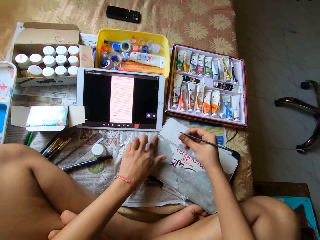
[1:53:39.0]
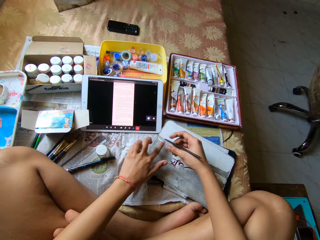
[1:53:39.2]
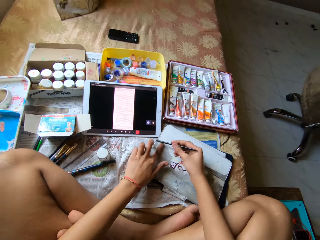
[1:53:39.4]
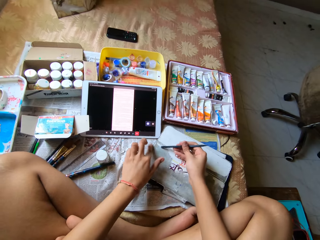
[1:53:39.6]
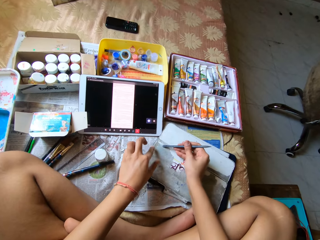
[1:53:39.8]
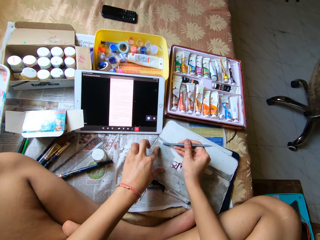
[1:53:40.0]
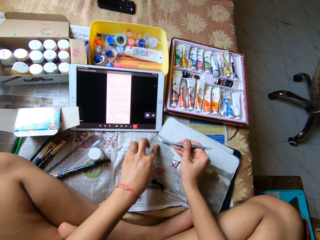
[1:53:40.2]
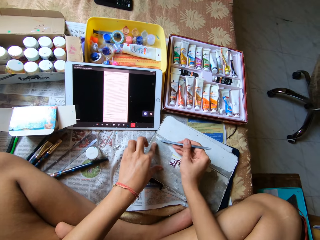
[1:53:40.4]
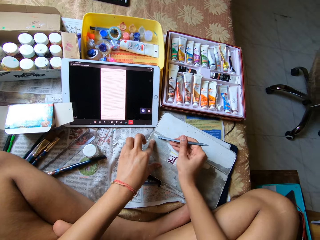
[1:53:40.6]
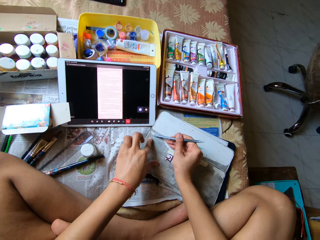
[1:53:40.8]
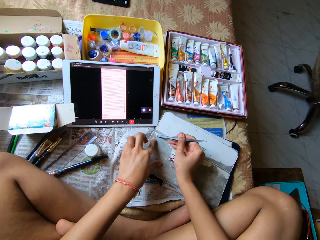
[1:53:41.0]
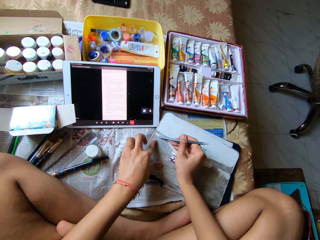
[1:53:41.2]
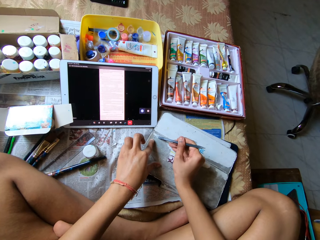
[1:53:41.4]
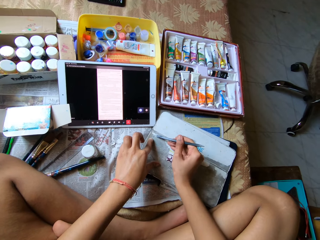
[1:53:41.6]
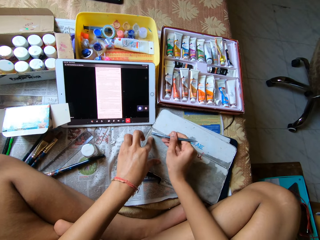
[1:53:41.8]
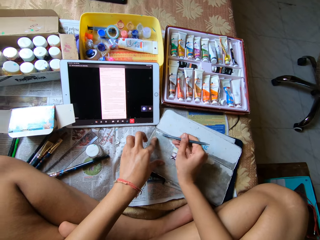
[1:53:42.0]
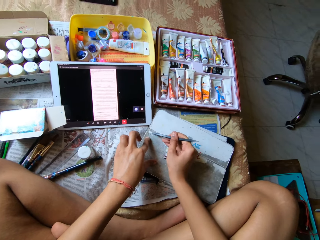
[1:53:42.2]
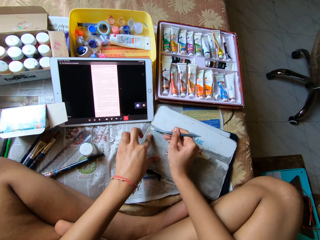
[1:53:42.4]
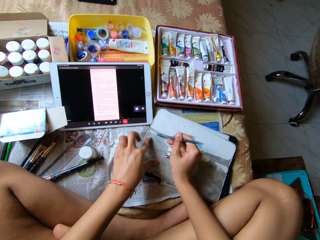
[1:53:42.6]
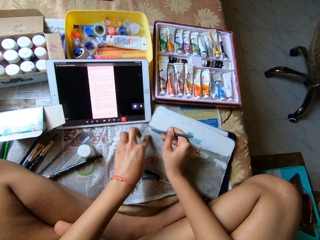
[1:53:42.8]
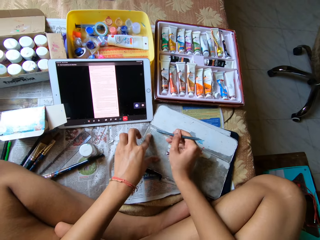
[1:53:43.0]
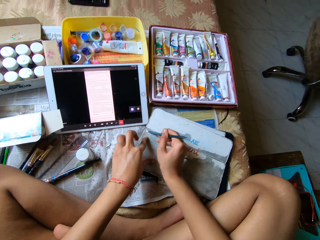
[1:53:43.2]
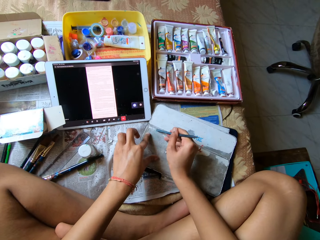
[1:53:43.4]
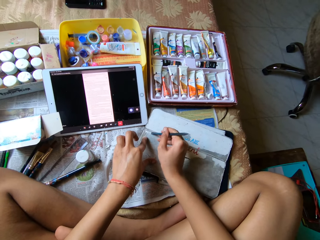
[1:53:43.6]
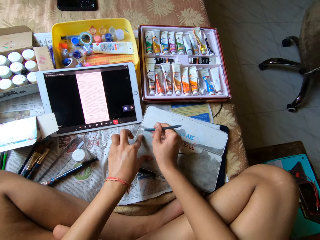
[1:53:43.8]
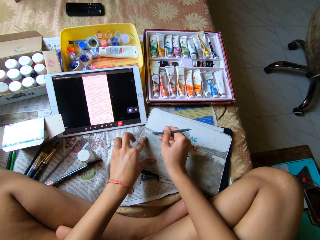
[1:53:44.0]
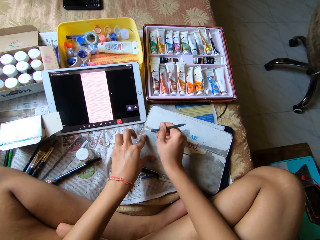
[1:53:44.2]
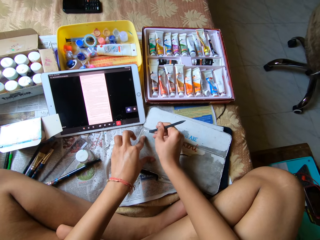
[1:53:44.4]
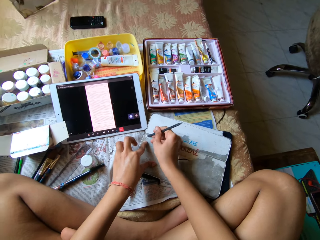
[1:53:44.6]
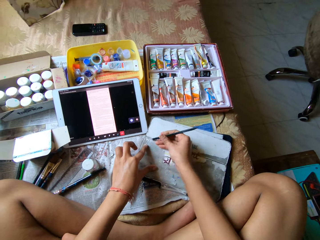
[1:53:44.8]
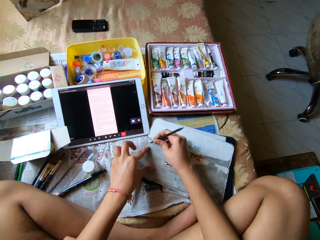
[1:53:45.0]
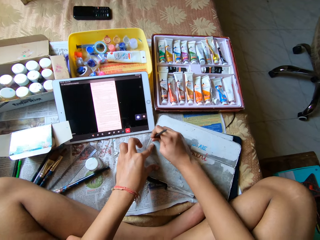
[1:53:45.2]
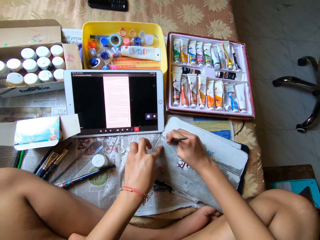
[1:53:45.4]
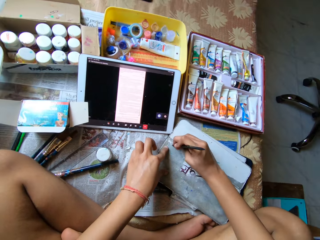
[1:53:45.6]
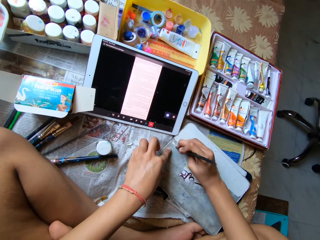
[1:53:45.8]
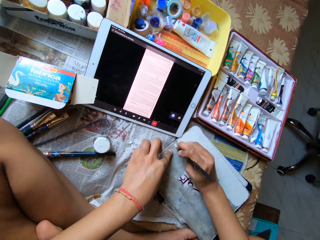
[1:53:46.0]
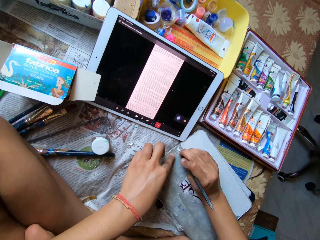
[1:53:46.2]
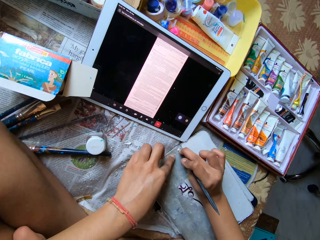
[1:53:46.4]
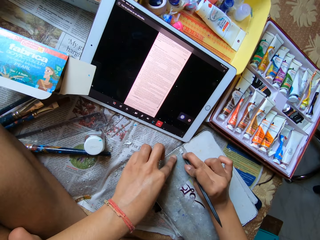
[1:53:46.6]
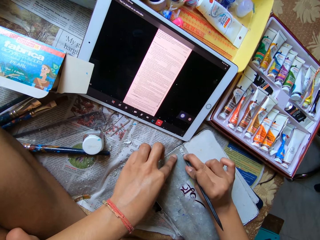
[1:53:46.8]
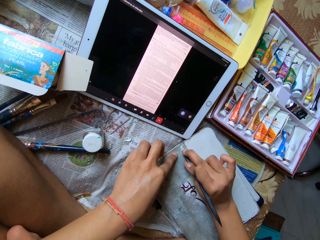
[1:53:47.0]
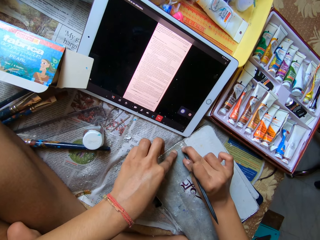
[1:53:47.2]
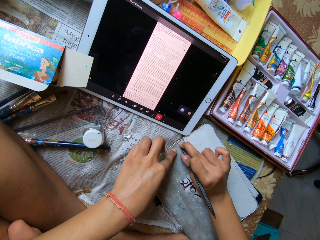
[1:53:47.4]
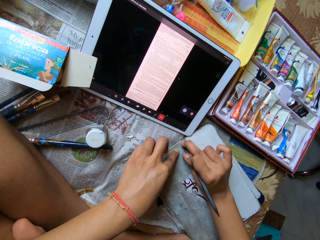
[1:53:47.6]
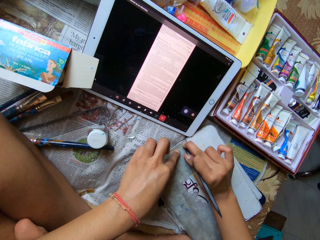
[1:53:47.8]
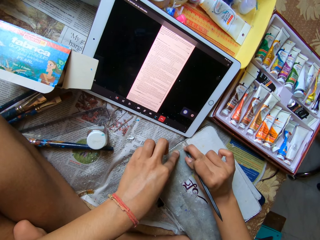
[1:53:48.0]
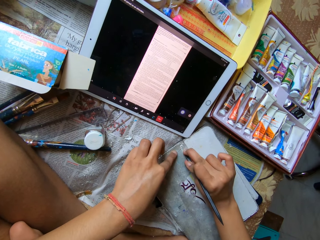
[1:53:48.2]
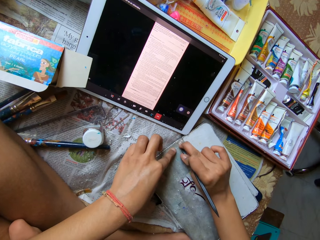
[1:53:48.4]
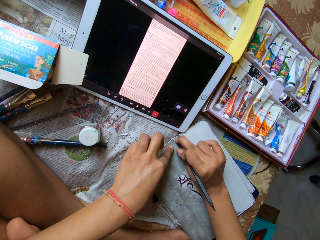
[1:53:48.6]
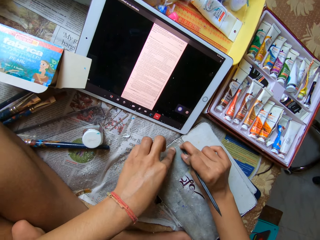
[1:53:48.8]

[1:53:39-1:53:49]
The camera wearer smoothens the pouch with her left hand. She scratches the pouch on the bed with the bottom of a pencil in her right hand. She bends forward.

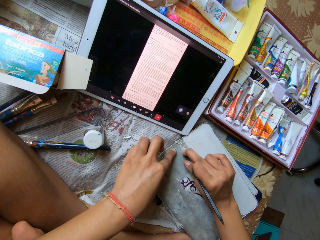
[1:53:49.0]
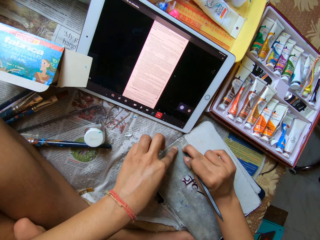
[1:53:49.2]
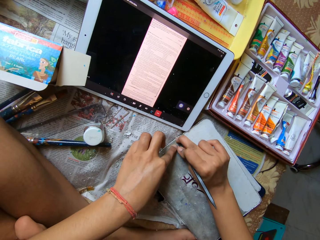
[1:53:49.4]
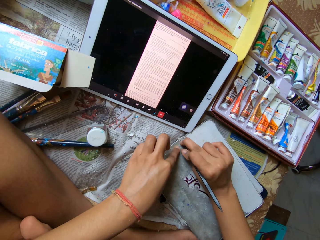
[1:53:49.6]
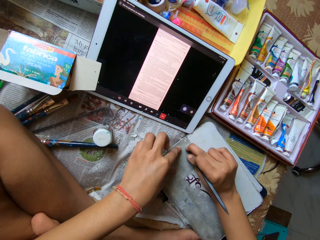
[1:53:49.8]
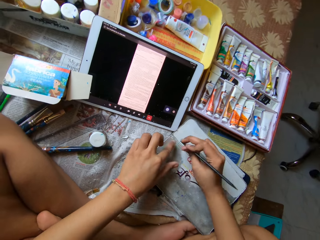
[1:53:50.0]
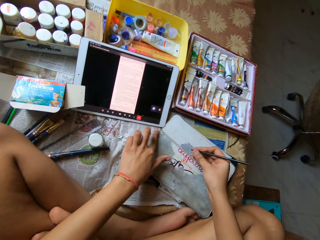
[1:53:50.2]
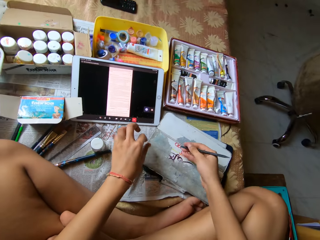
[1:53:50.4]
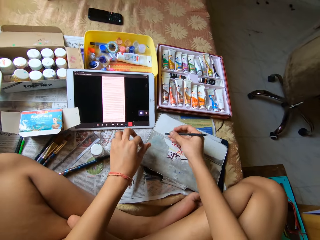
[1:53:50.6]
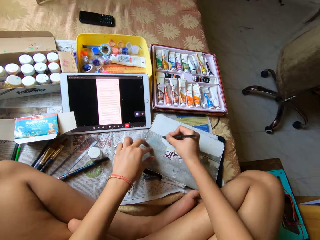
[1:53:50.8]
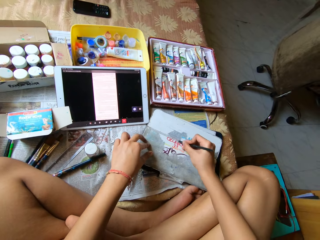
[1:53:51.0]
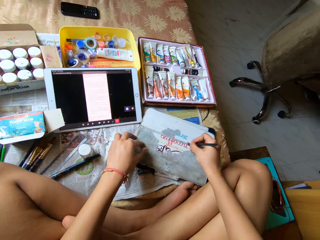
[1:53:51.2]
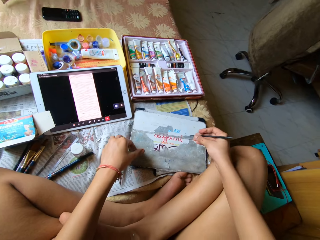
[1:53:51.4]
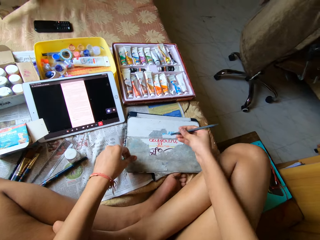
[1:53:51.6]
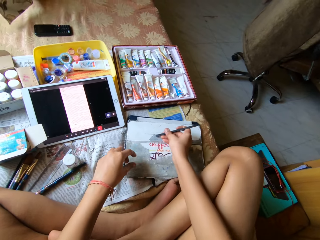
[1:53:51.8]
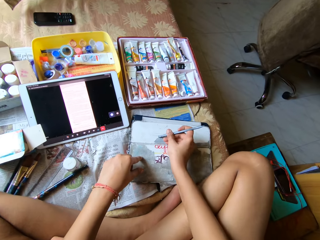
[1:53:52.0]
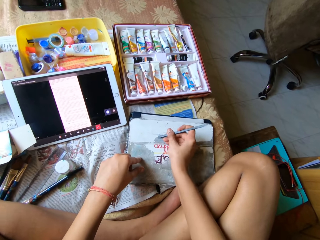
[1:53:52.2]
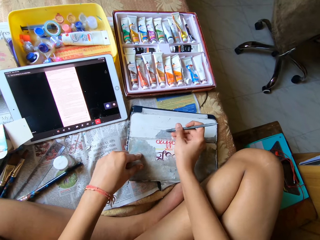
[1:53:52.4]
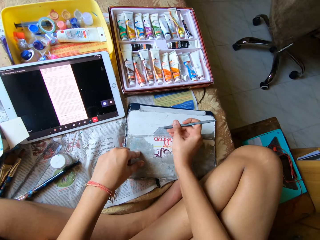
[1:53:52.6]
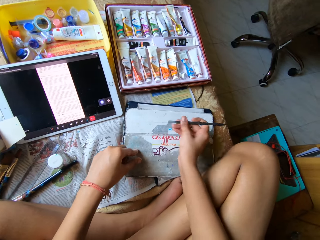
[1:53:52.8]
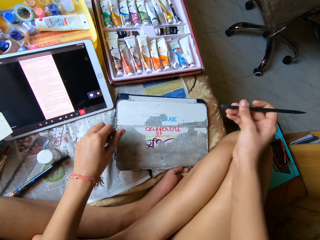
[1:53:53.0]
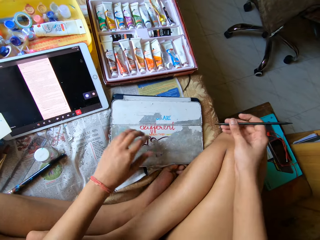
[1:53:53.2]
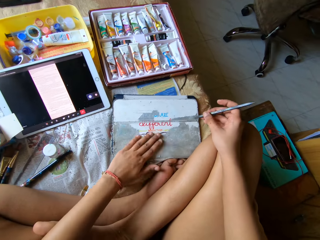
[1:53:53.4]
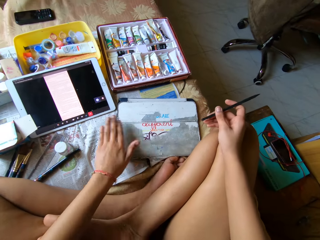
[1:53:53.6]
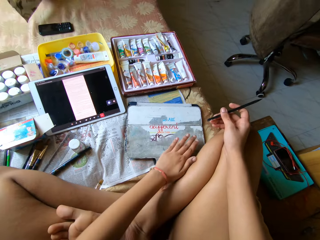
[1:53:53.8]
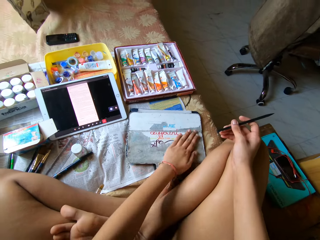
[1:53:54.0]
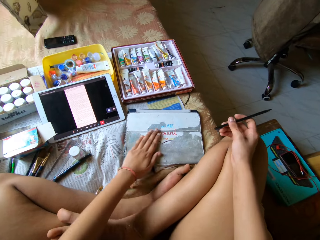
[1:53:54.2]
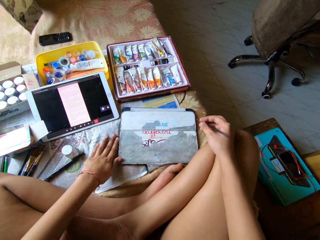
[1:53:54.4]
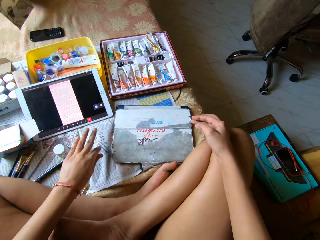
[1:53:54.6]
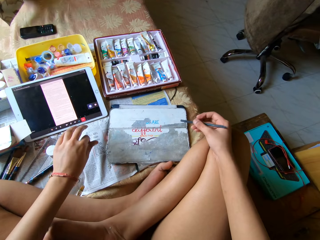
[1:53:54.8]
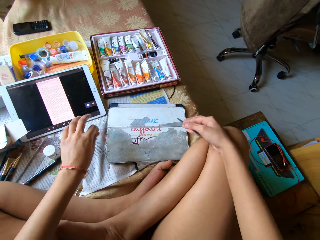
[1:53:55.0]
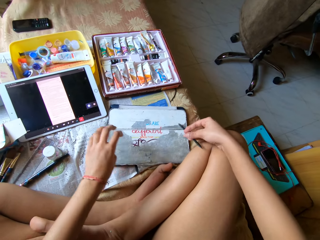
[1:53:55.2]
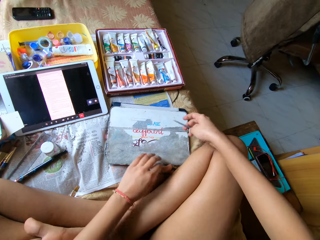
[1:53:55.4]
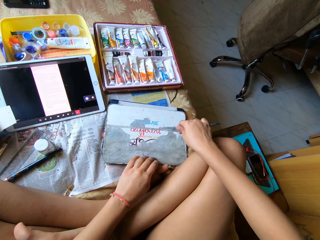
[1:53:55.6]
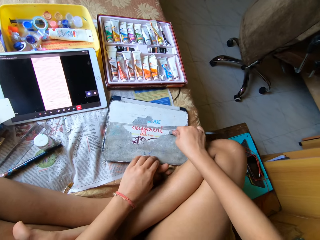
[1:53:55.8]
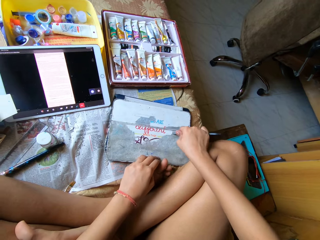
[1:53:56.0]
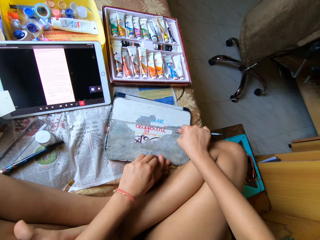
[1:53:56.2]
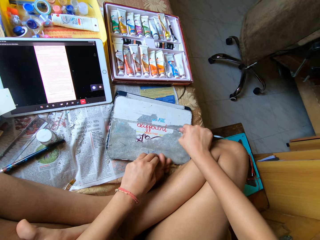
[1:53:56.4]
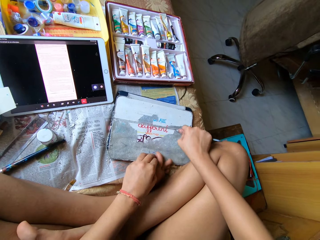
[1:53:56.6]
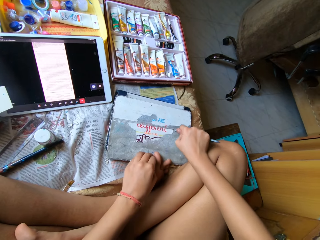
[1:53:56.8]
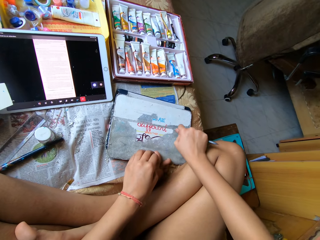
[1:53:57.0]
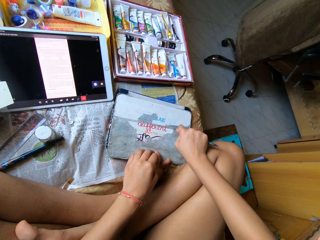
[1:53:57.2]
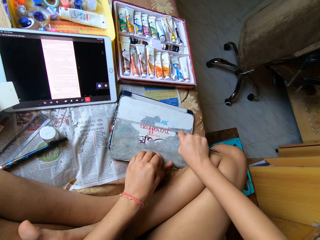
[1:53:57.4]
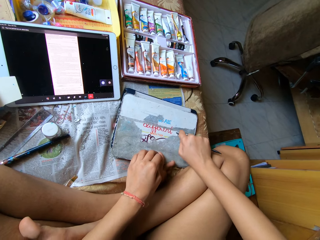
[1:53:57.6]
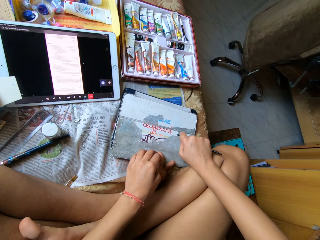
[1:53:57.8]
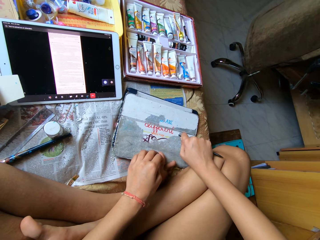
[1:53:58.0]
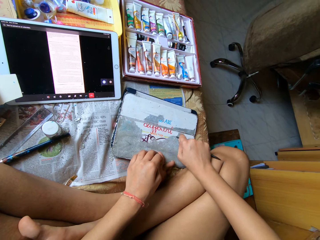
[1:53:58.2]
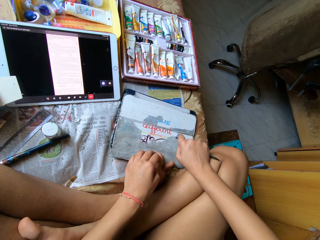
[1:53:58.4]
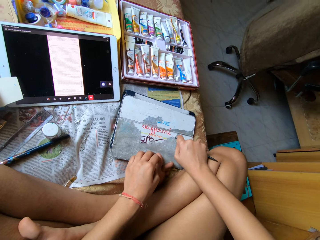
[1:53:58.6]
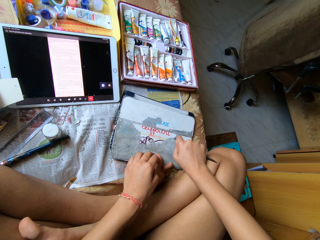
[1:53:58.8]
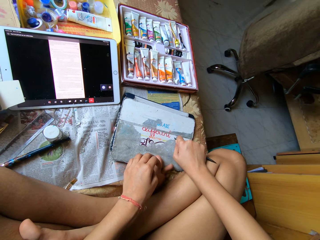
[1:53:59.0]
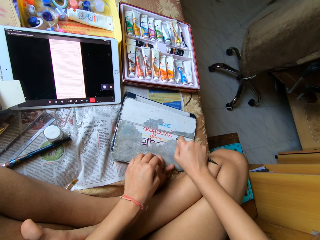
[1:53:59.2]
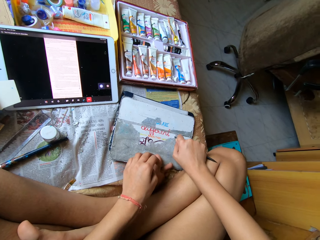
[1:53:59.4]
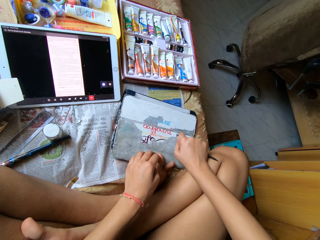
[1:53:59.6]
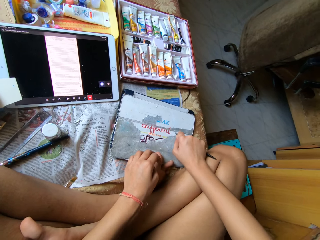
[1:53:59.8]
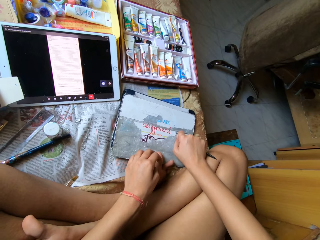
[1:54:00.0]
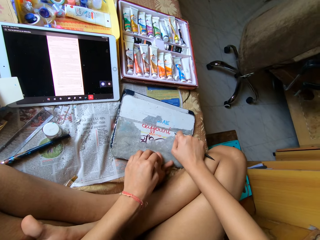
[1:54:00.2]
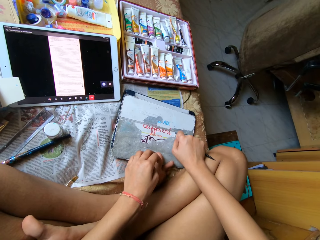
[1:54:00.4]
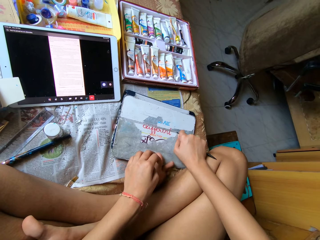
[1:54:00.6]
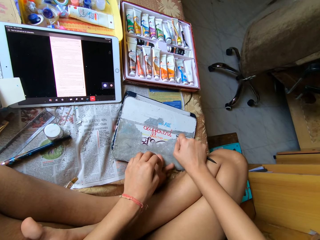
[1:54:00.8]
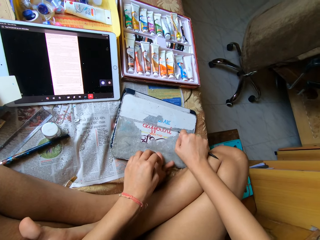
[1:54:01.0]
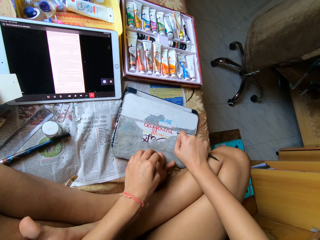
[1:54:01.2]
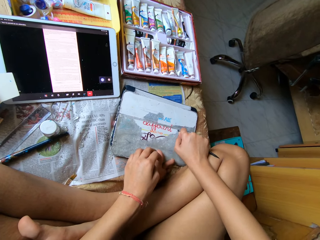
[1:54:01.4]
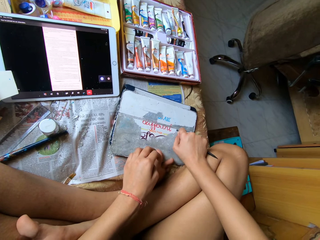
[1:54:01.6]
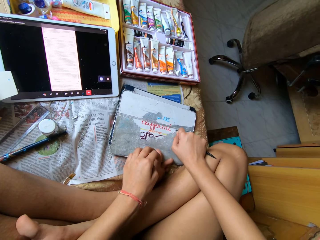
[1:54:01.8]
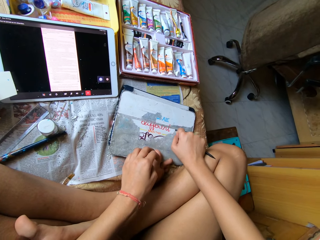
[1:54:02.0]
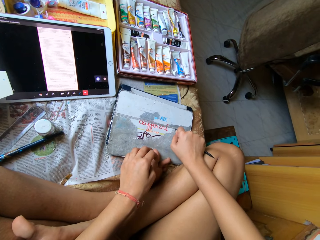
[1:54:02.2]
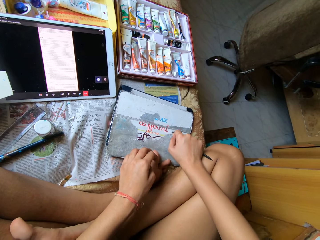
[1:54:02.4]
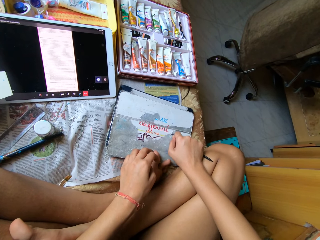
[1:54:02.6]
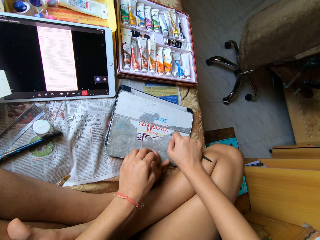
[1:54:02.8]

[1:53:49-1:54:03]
The camera wearer smoothens the pouch with her left hand. She sits straight. She scratches the pouch on the bed with the bottom of a pencil in her right hand. She slides the scrubber across the notebook. She moves the pouch on the bed with both hands. She scratches the pouch on the bed with the bottom of the pencil in her right hand. She smoothens the pouch with her left hand. She scratches the pouch on the bed with the bottom of the pencil in her right hand.
